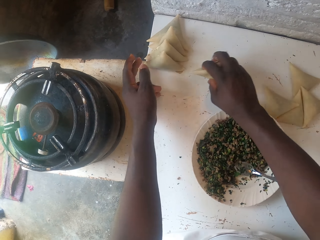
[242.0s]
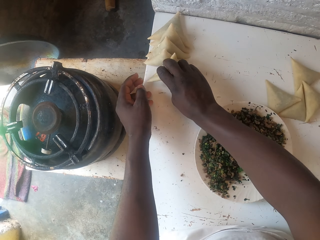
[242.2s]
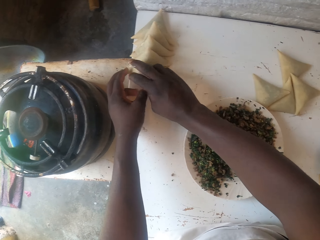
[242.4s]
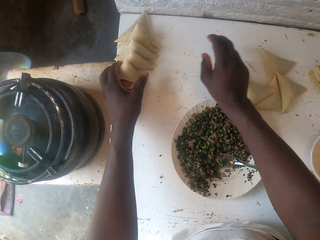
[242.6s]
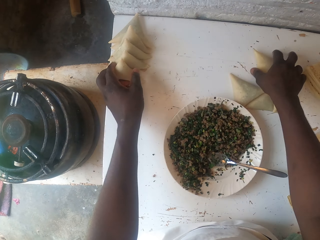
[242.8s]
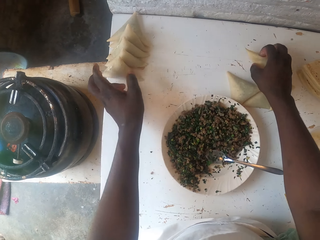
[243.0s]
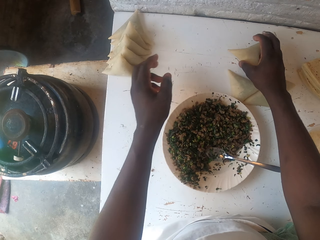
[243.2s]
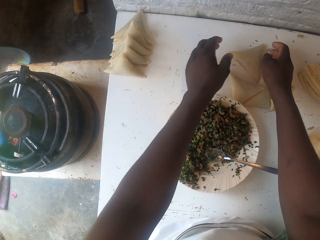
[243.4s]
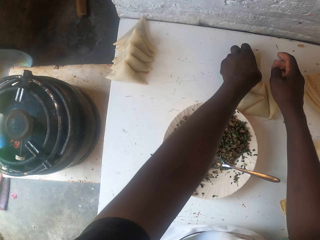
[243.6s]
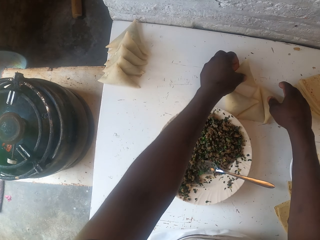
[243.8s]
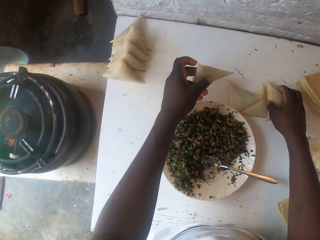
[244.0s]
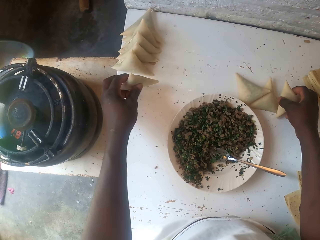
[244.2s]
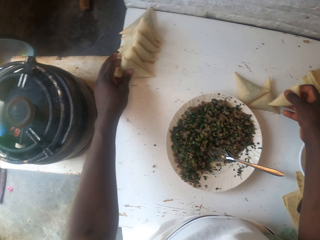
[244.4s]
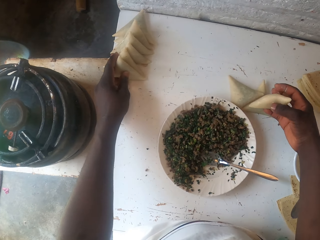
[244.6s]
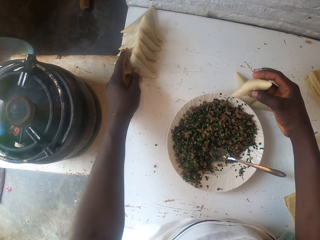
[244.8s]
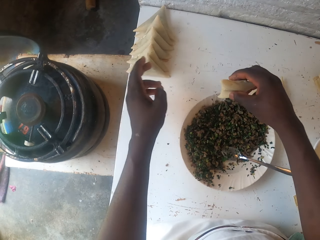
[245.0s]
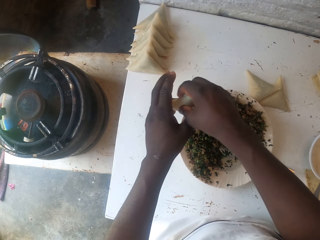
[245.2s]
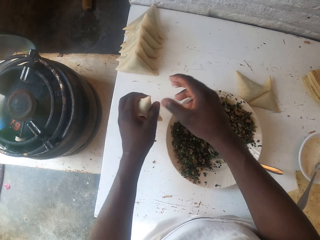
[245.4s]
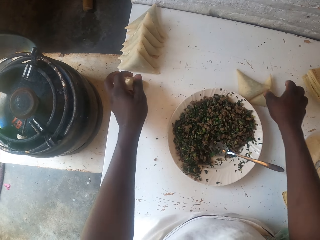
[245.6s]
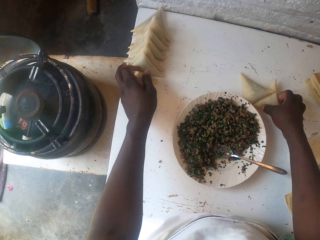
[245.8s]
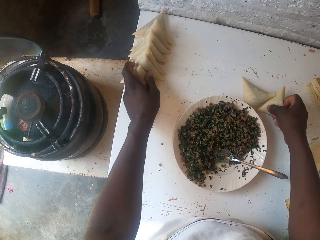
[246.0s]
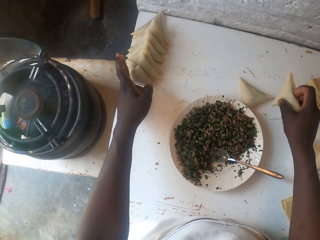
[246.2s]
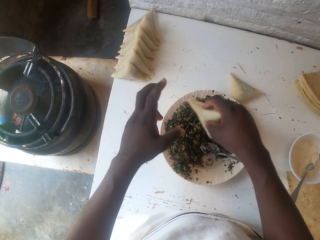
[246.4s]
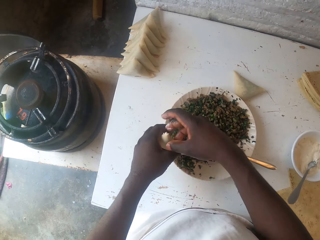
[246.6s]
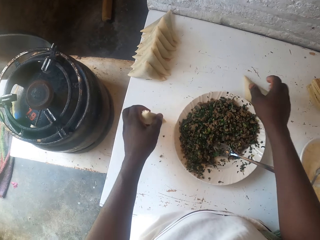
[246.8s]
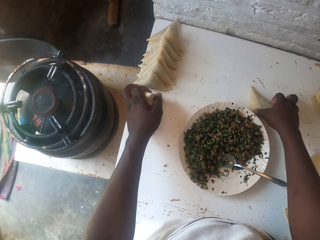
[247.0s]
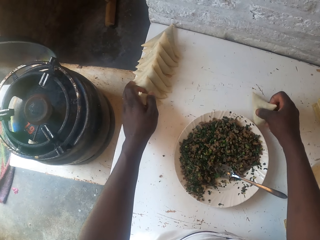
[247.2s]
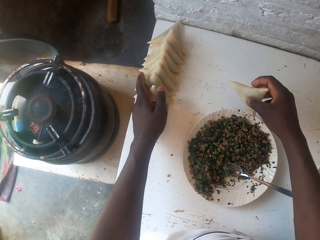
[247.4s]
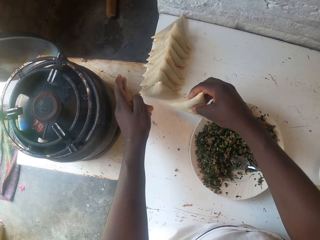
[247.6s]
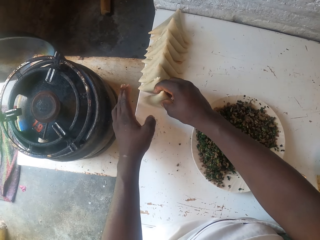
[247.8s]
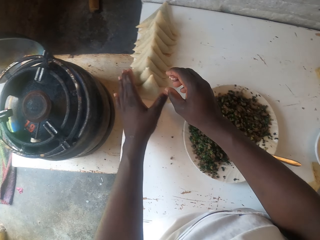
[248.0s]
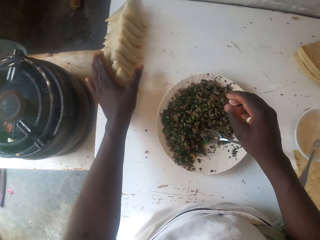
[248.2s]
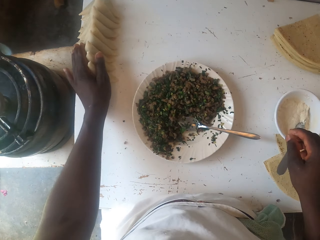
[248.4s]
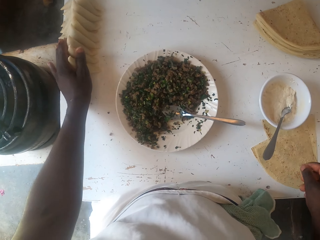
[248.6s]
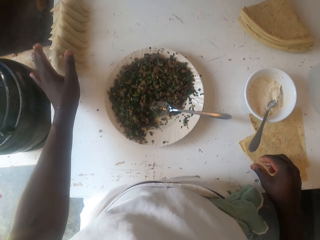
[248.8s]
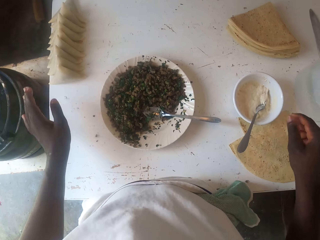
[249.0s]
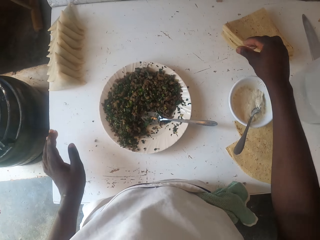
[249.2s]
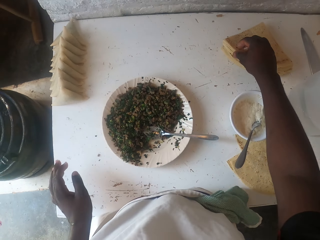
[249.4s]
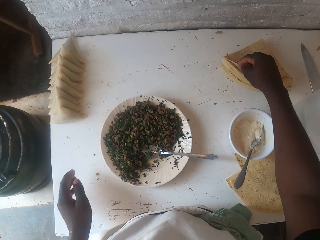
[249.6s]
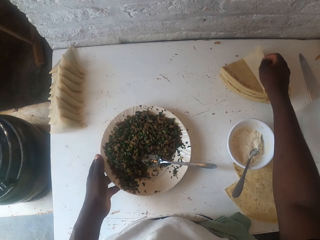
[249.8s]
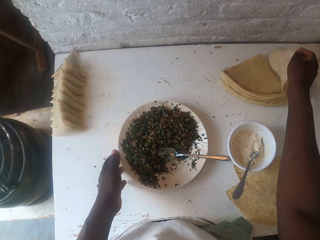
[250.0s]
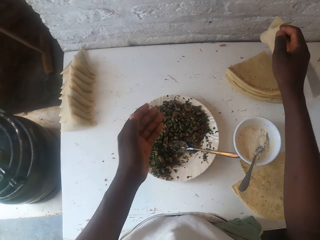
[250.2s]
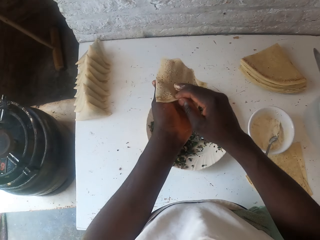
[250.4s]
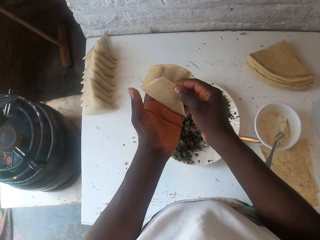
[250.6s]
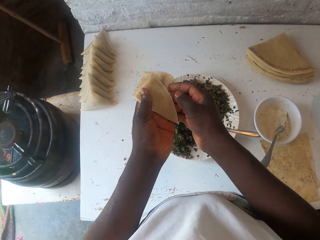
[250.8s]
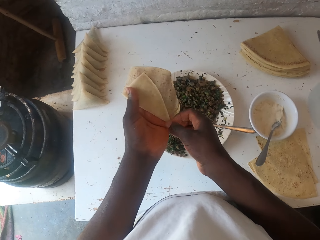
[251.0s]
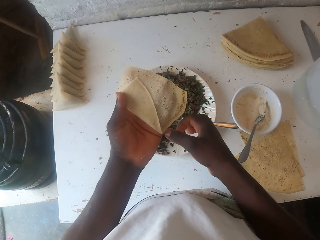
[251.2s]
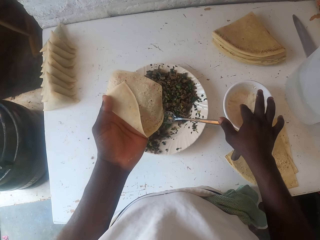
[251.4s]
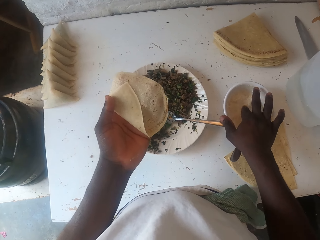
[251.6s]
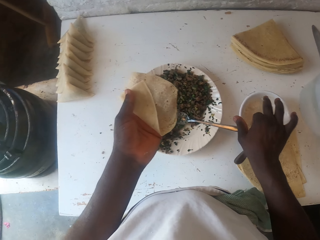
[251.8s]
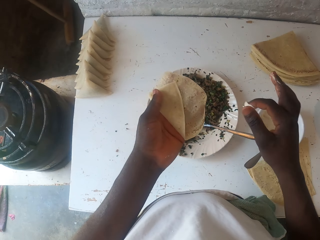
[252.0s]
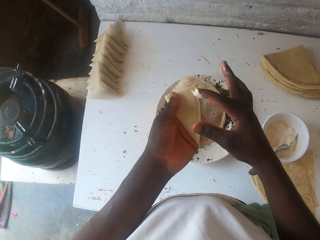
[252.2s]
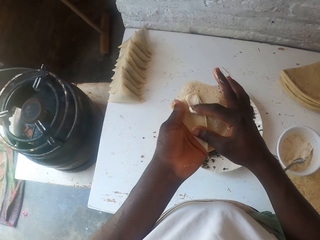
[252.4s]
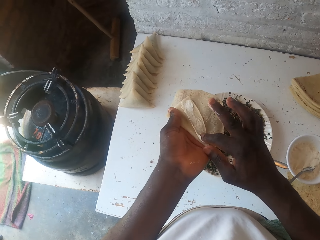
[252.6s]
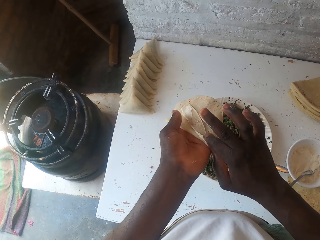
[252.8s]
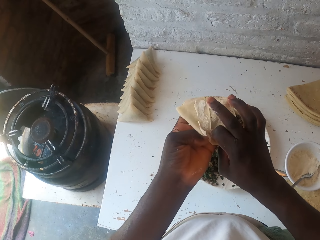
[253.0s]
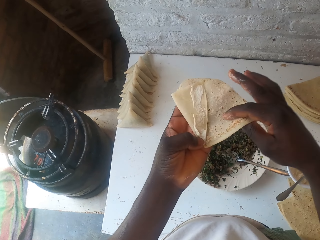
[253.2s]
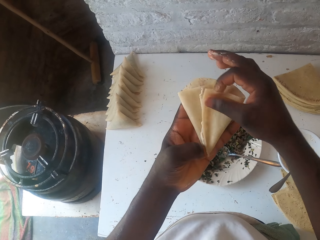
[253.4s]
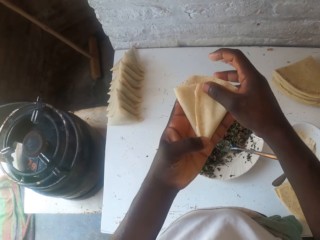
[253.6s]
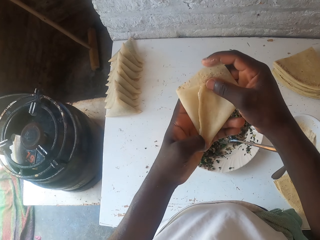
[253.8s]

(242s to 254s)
The camera wearer picks the samosa pastry pocket or dough sheet. They fold the samosa pastry pocket. They pick dough paste. They smear the dough paste on the dough sheet.

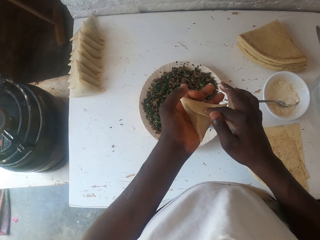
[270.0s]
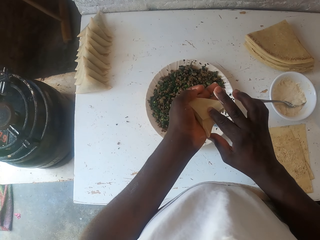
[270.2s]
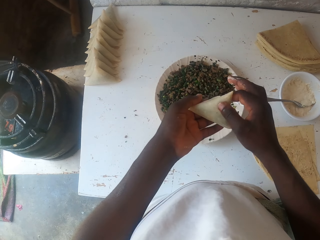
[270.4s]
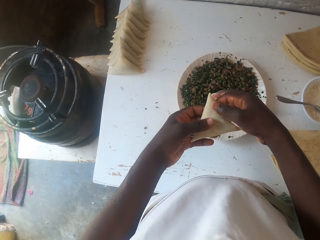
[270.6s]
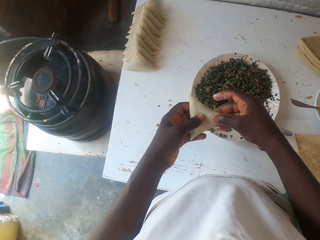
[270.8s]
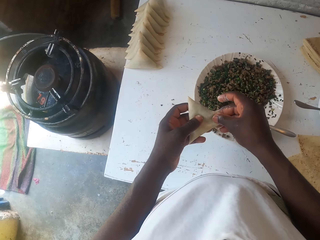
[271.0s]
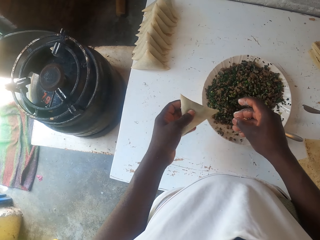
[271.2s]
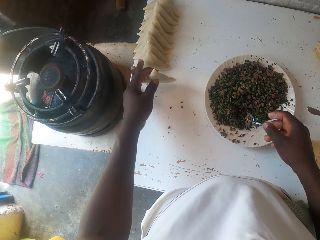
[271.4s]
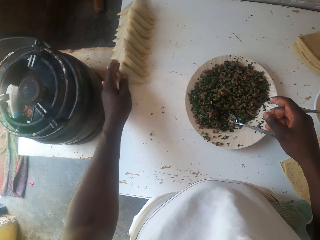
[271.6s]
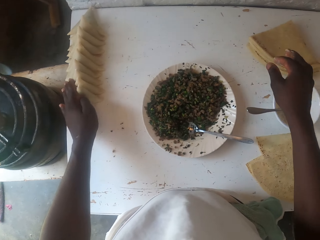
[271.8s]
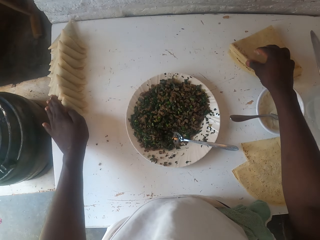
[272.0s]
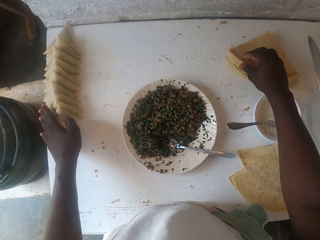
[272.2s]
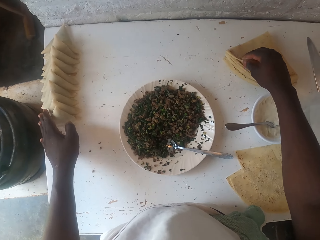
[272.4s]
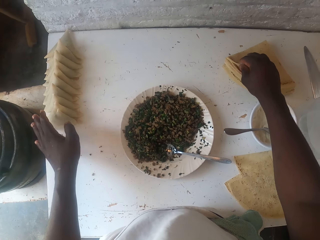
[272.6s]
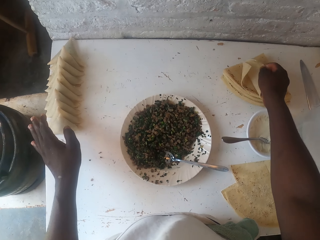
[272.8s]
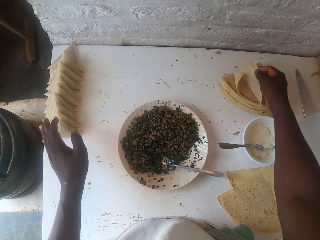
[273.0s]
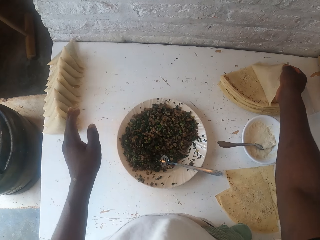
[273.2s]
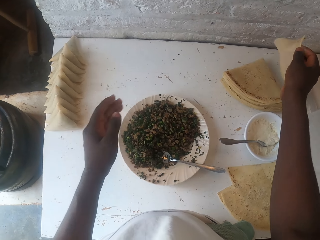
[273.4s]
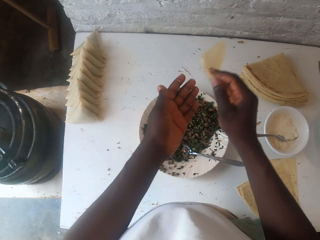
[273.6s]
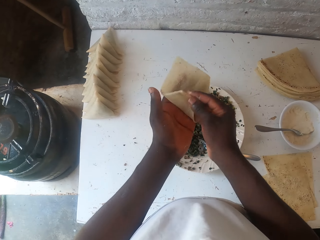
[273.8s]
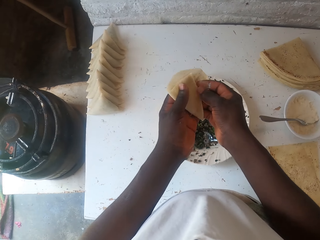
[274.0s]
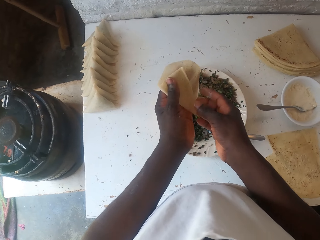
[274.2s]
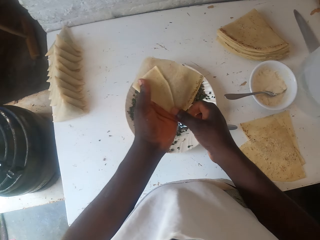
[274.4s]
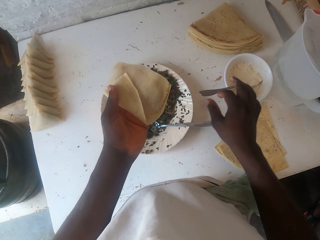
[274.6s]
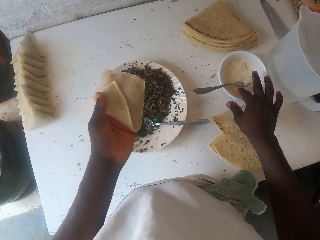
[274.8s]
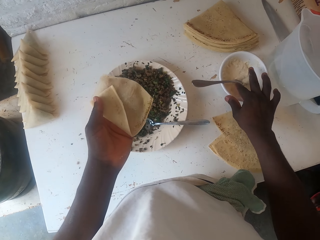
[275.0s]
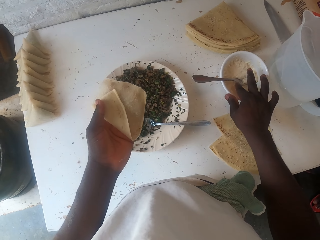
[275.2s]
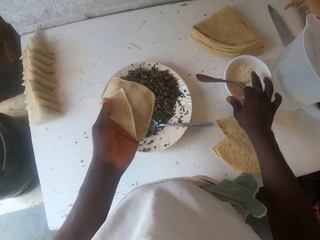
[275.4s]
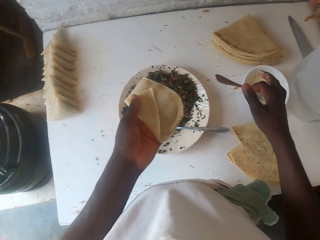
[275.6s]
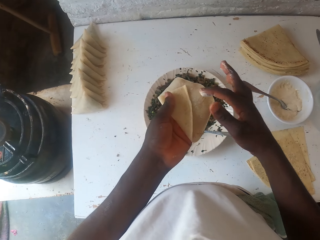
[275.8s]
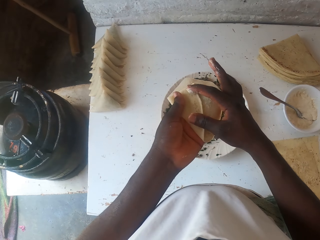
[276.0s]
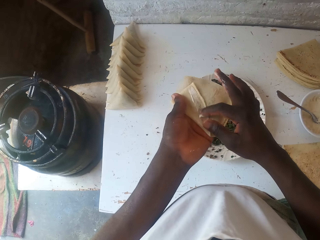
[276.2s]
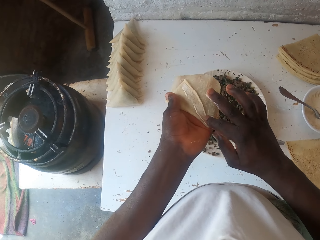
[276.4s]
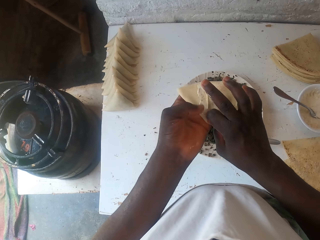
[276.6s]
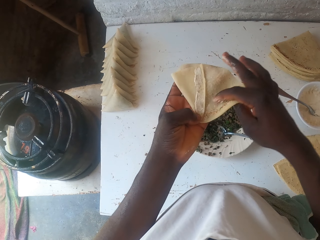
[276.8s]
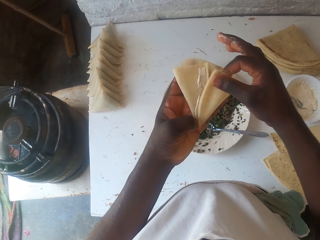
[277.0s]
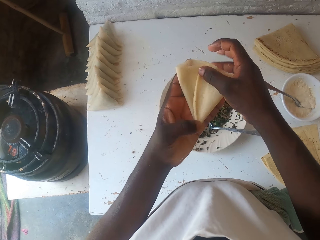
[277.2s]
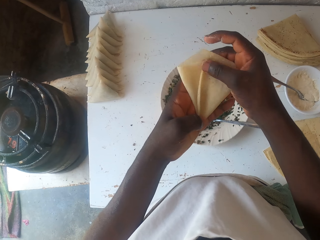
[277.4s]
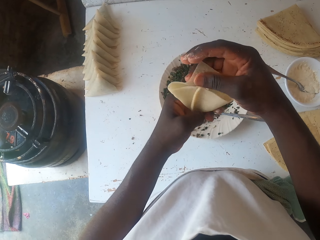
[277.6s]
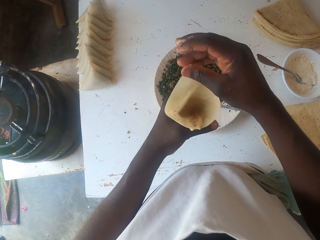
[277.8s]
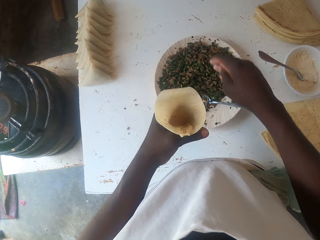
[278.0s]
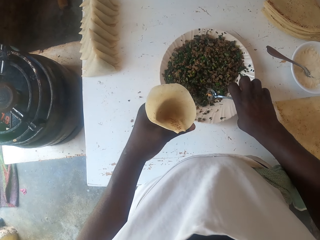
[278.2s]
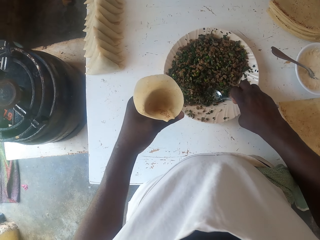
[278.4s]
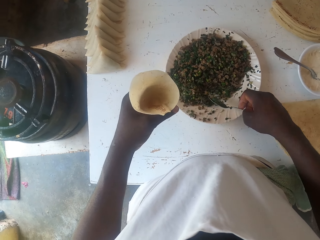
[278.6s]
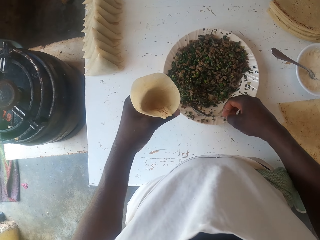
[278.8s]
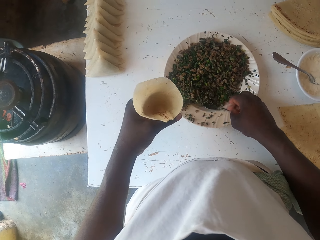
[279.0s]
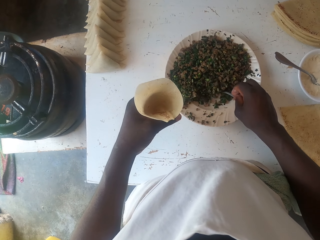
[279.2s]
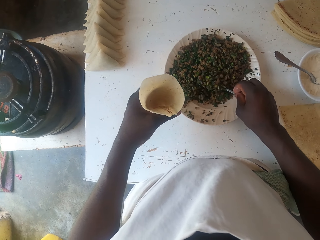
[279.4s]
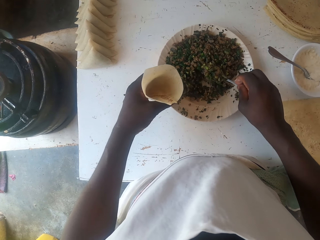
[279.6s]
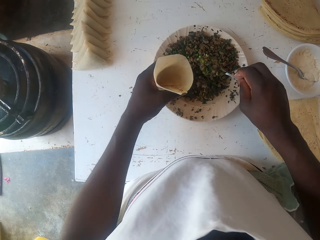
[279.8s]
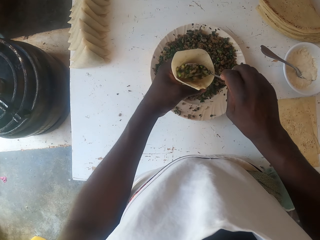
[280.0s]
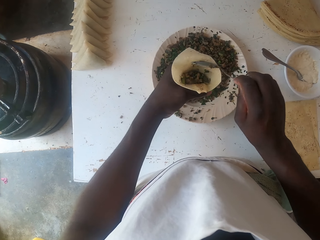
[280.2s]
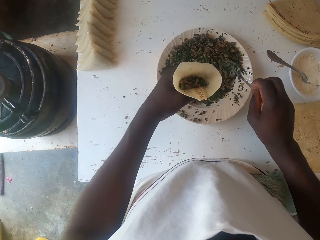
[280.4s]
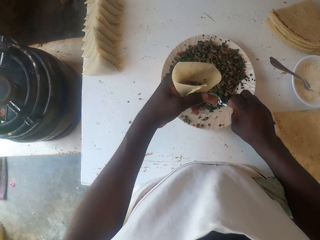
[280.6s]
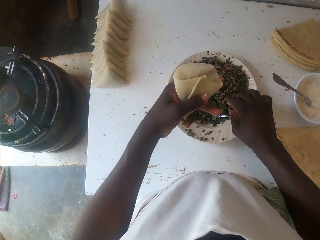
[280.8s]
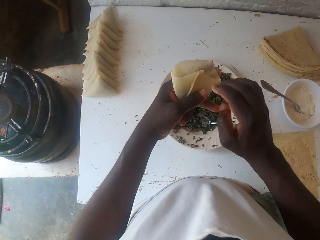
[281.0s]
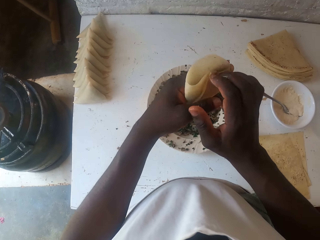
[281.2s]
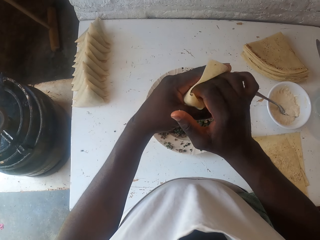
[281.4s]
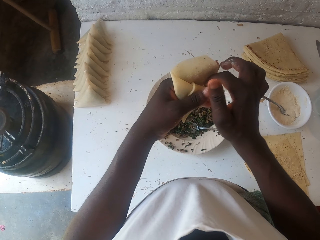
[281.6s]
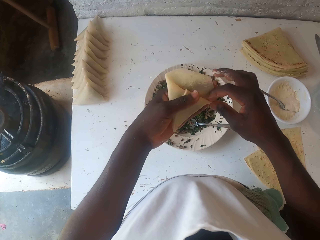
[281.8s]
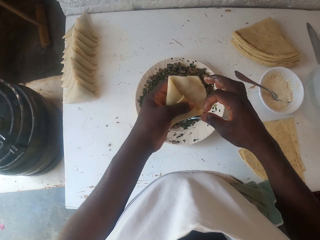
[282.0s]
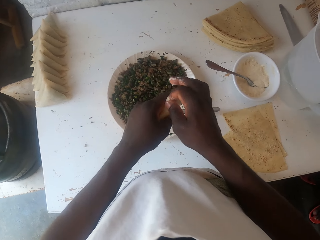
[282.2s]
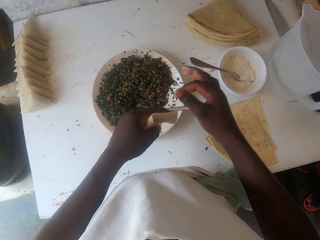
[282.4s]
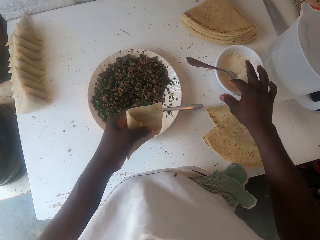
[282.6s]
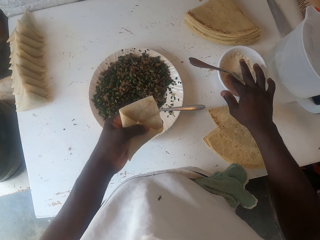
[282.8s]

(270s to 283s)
The camera wearer puts the triangular pastry down. They arrange the samosa pocket. They pick the samosa pastry pocket. They fold the samosa pastry pocket. They pick dough paste. They moisten the samosa pastry pocket. They fold the samosa pastry pocket. They pick the spoon. They scoop the boiled peas. They fill the samosa pastry pocket with the boiled peas. They place the spoon in the boiled peas plate. They seal the samosa pastry pocket.
